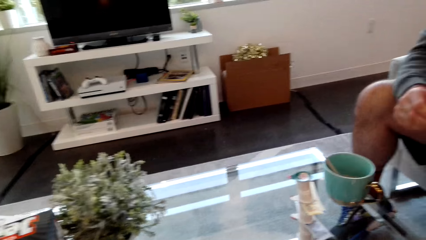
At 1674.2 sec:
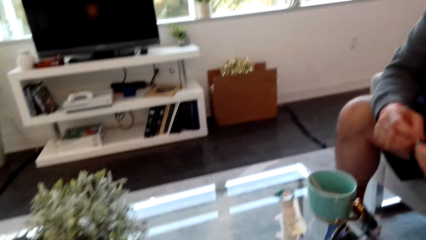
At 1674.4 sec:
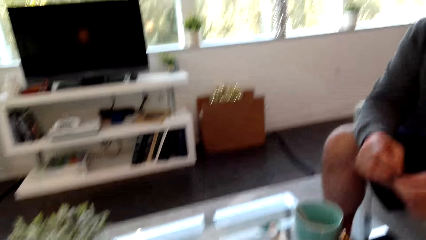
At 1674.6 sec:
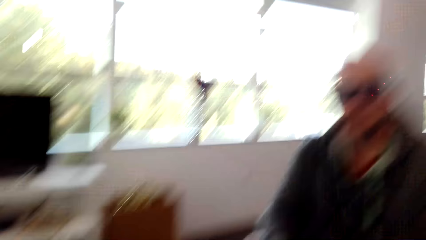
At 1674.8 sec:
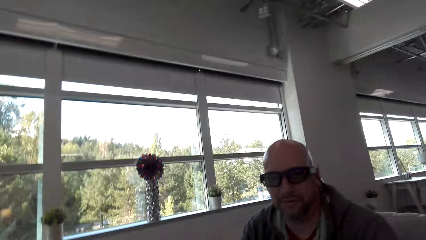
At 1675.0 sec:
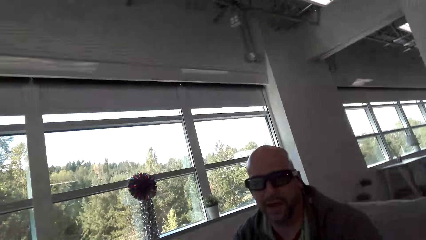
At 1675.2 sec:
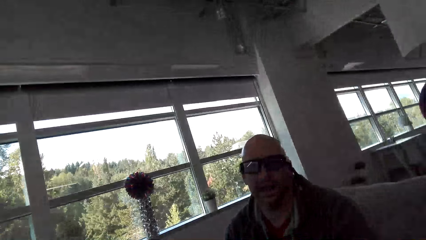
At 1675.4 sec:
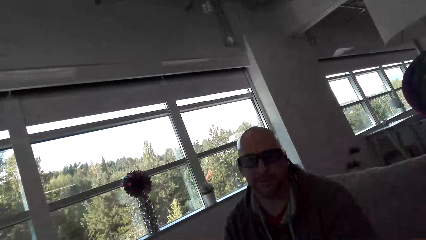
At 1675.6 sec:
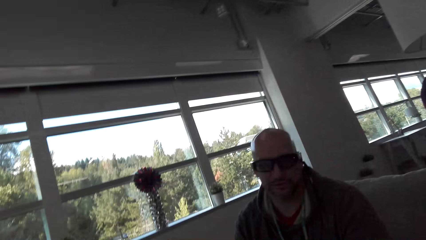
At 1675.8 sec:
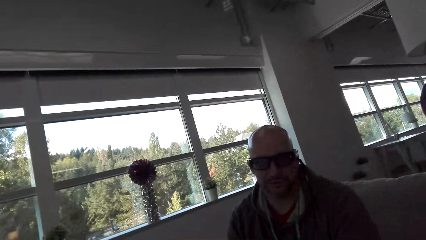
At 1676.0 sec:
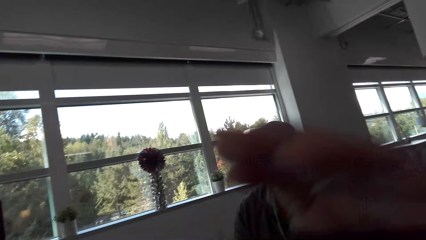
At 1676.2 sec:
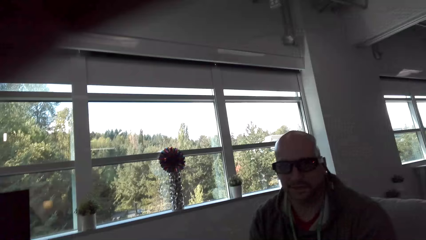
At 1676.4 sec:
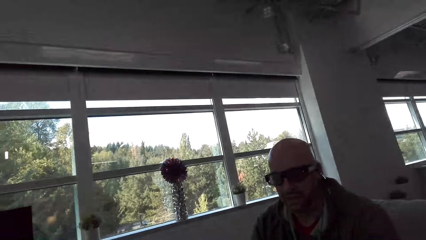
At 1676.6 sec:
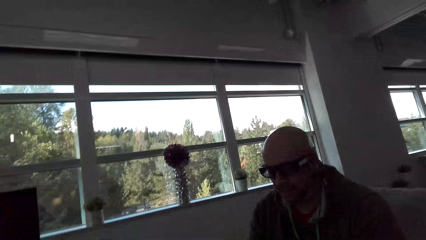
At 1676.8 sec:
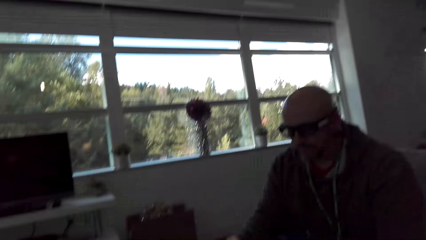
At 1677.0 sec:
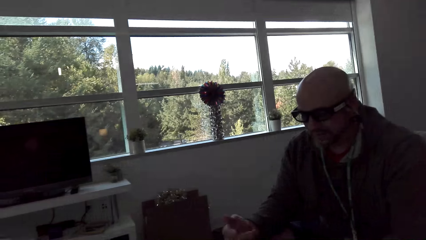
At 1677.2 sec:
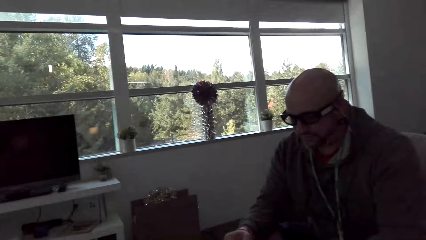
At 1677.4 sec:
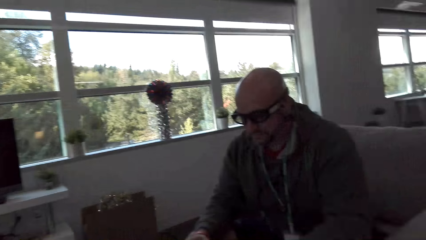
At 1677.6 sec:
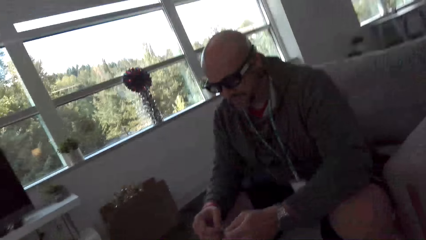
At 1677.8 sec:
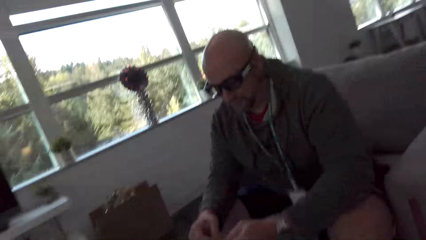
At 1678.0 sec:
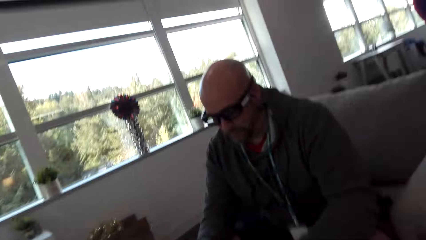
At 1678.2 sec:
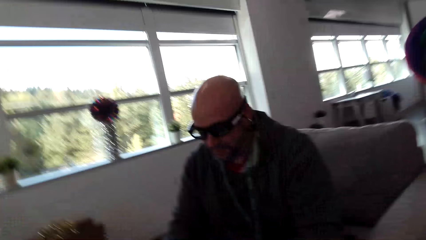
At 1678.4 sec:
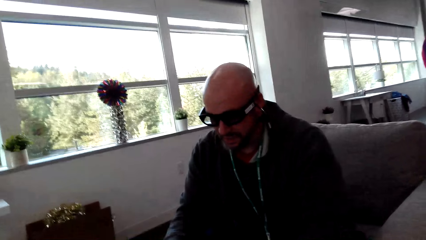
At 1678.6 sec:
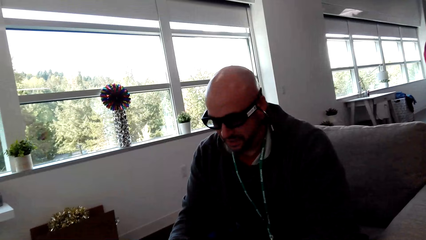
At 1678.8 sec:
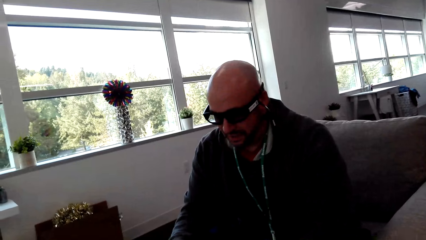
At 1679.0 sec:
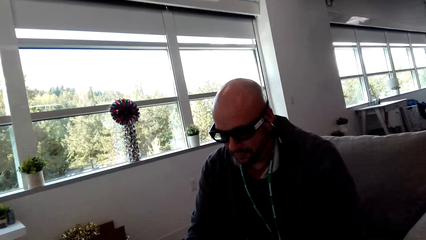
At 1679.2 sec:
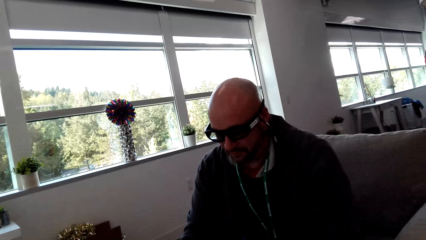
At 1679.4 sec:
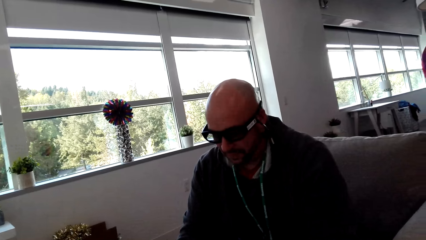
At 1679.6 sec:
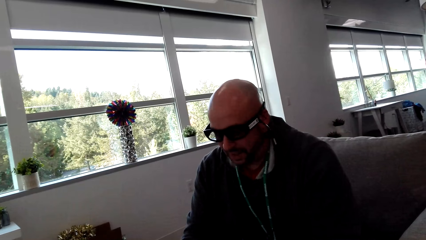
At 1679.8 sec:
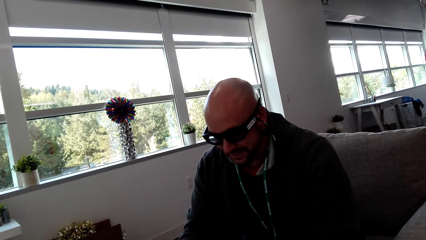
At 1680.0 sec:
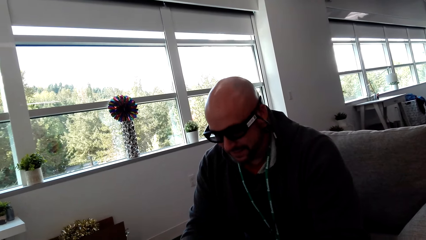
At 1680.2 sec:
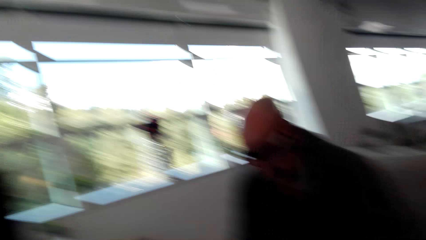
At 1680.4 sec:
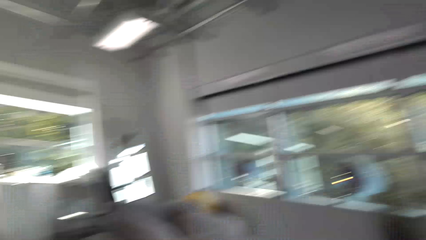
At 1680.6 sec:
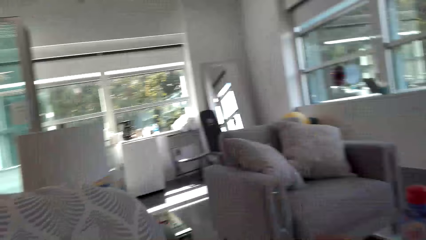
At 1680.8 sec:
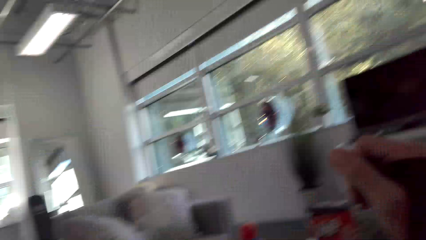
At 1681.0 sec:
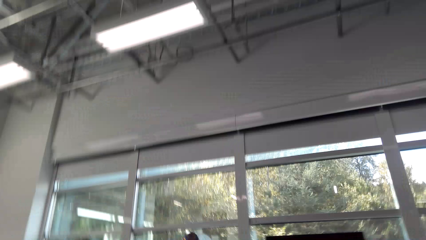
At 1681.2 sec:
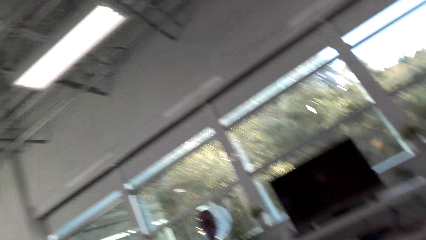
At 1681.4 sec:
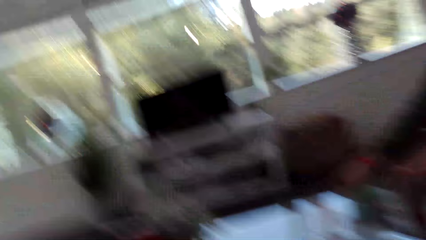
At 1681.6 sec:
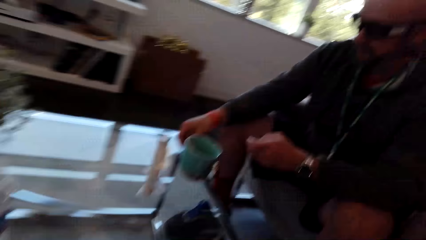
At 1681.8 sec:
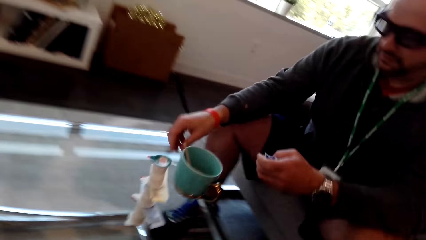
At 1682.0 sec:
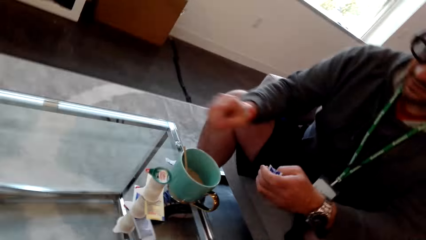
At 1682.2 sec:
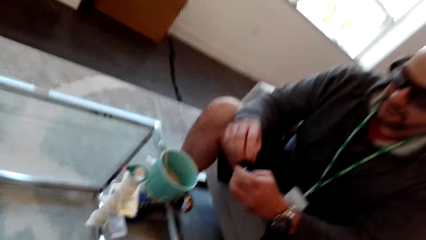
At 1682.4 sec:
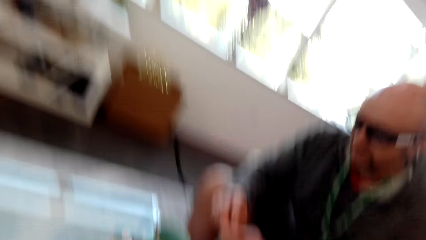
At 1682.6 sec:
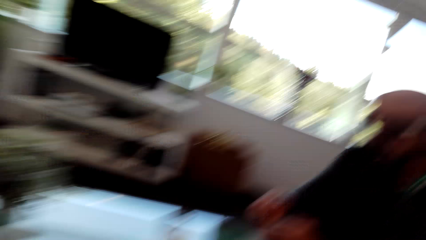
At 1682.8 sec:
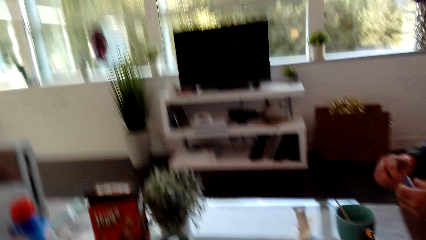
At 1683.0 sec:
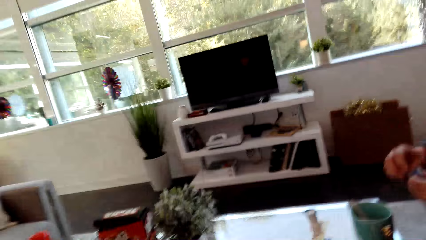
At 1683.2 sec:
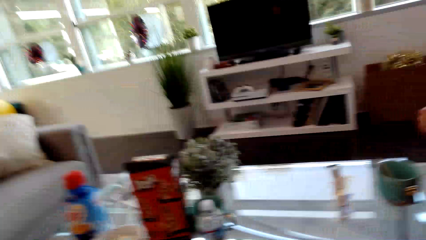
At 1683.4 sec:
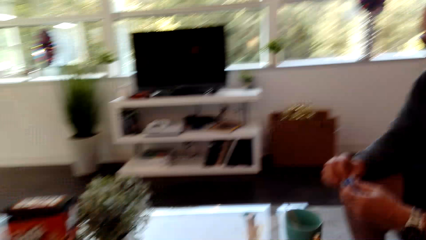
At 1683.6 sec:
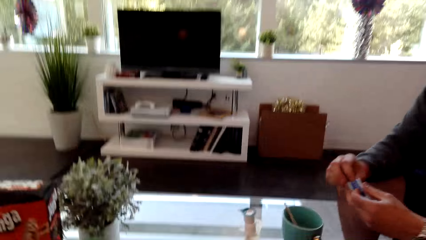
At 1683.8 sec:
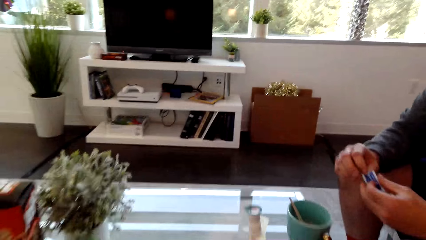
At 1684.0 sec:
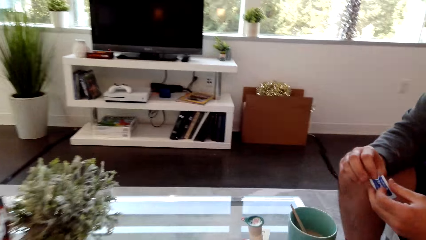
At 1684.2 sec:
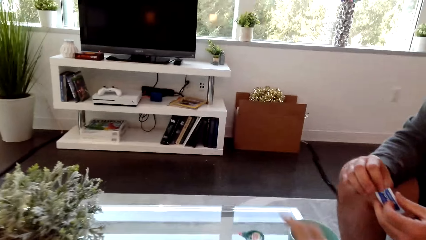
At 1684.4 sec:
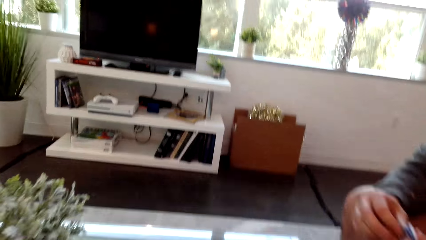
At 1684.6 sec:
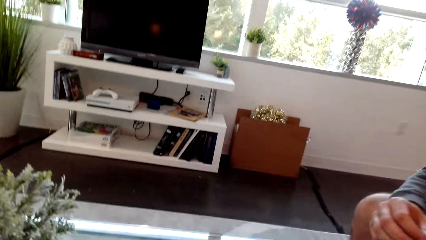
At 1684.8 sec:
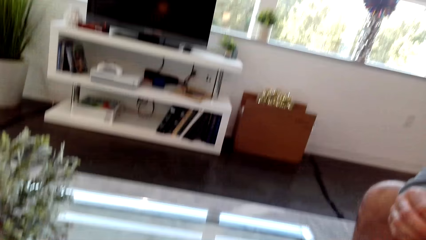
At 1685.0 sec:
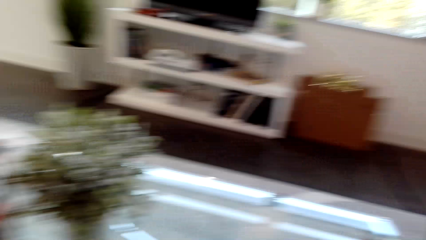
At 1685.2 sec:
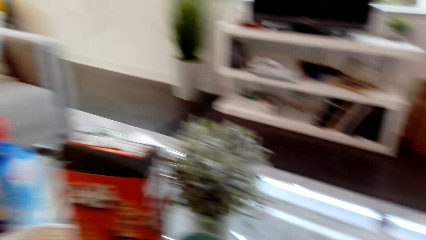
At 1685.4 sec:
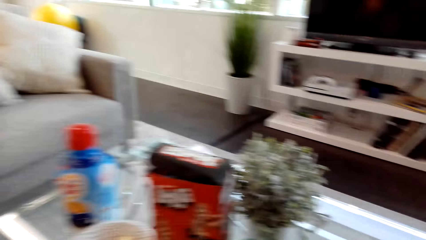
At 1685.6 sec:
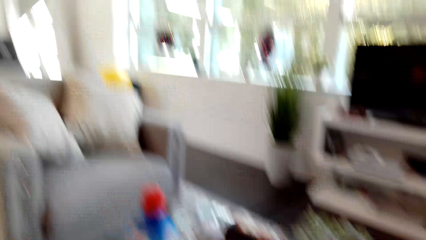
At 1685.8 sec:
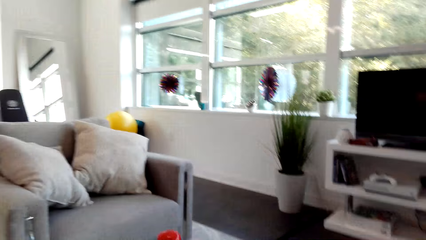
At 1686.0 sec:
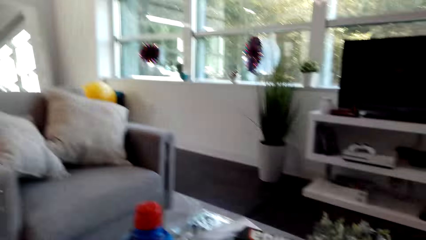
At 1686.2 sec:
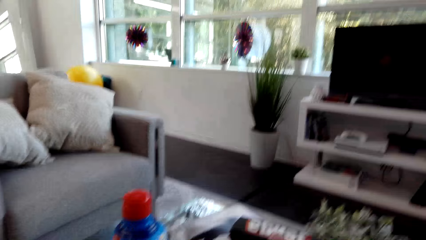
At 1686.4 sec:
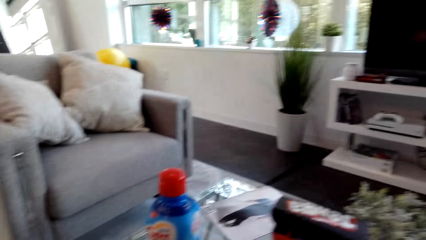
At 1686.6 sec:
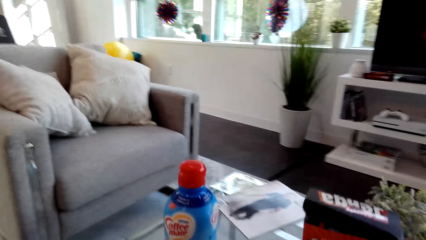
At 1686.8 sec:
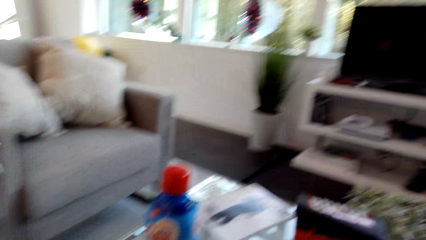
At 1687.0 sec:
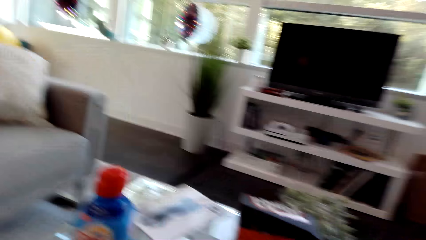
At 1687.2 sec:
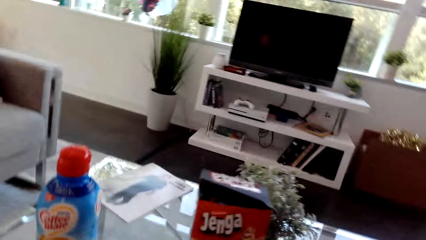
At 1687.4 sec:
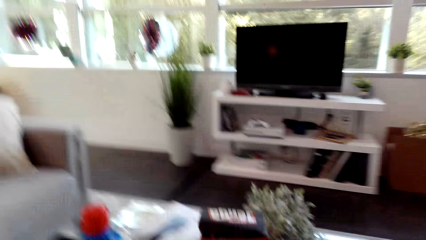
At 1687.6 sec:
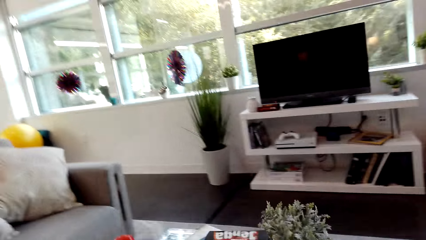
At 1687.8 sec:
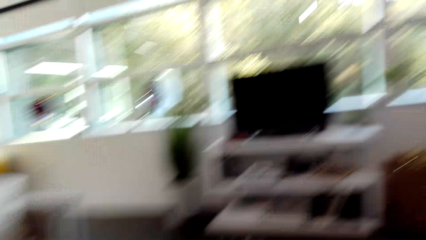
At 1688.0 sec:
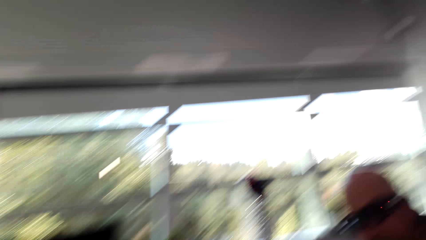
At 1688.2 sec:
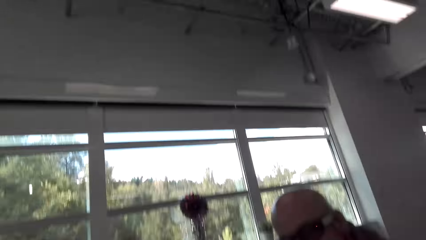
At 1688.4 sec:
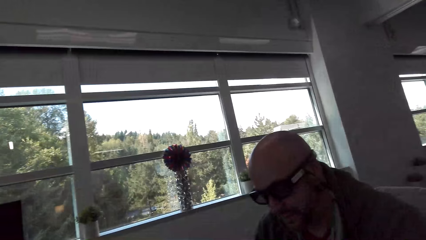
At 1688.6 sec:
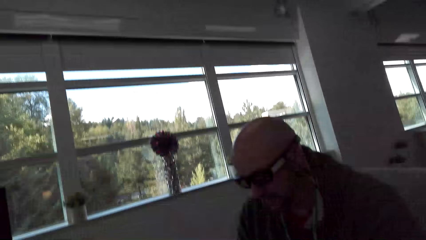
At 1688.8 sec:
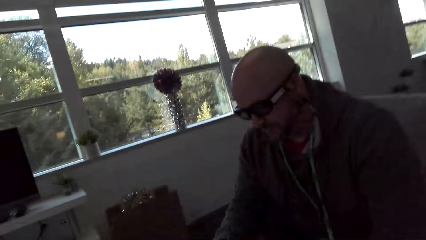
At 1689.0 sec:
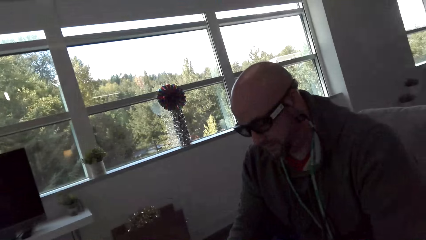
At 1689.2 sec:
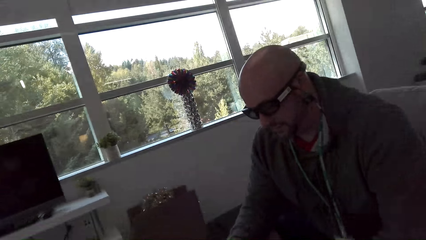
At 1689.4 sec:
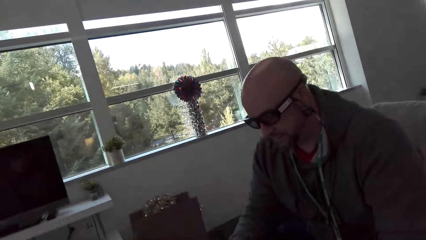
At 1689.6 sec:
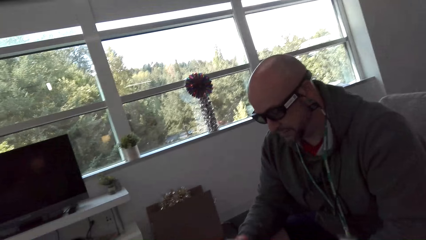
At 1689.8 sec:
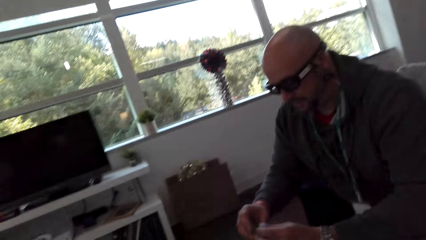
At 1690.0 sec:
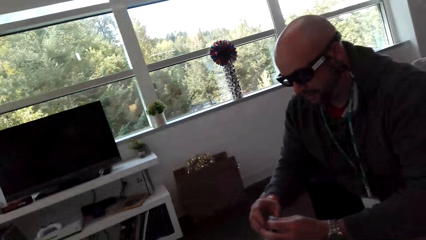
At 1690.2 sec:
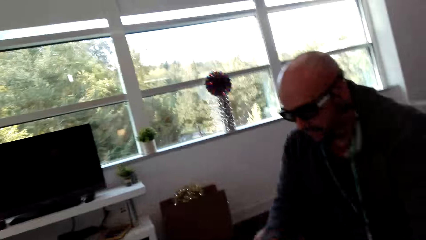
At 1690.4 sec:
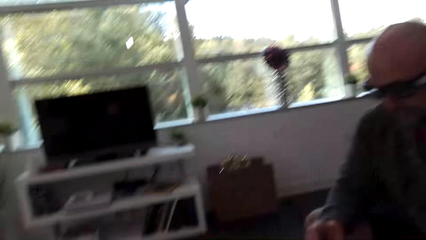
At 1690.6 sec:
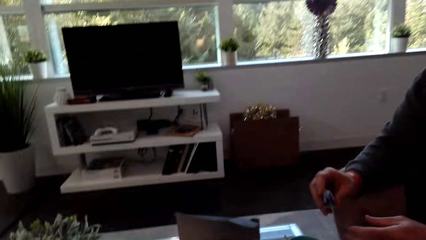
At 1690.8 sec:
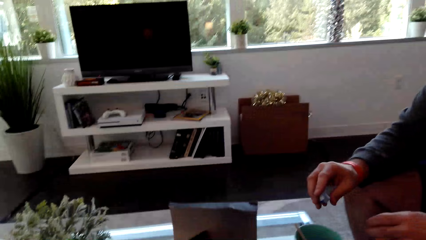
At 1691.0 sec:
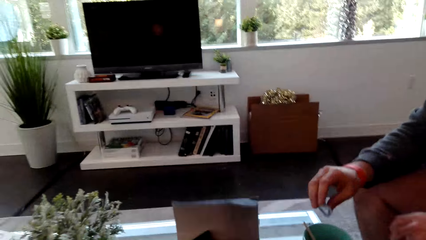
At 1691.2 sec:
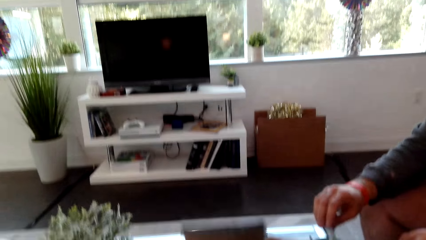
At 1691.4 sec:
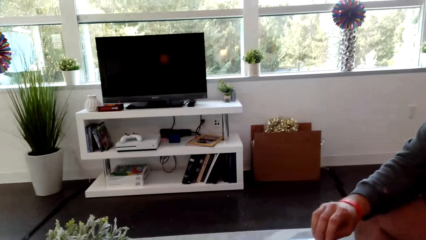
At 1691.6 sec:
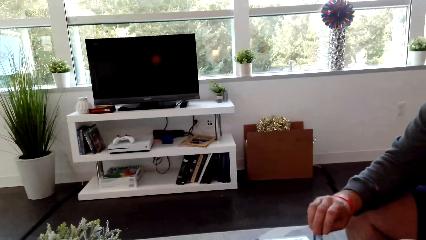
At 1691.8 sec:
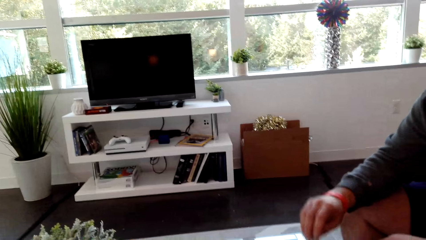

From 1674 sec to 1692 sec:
The camera wearer looks at a man. They look around. They look at the man.
